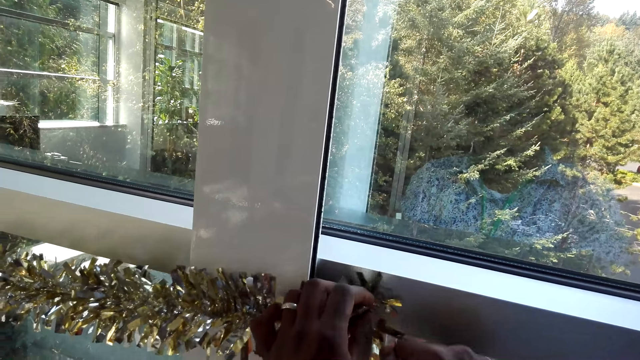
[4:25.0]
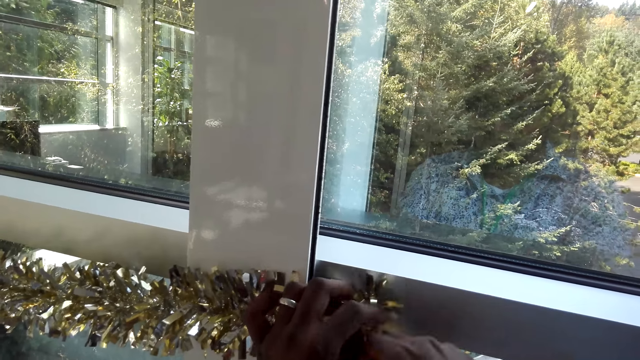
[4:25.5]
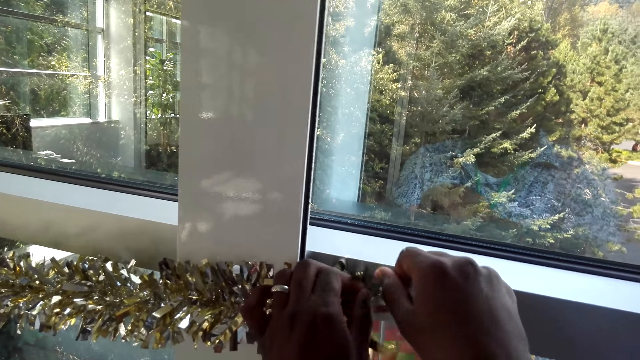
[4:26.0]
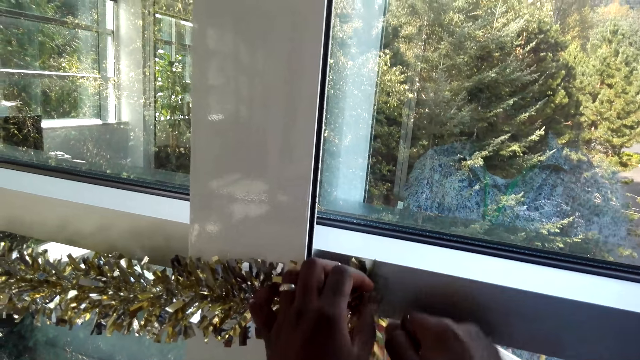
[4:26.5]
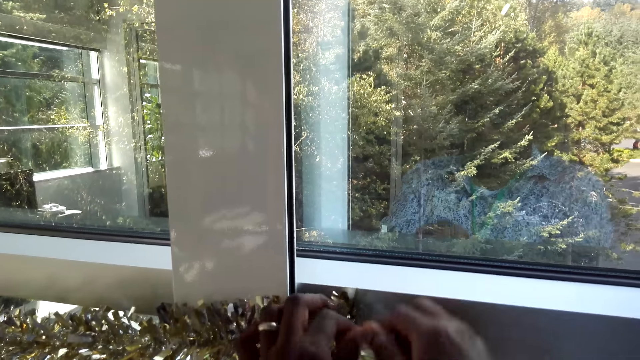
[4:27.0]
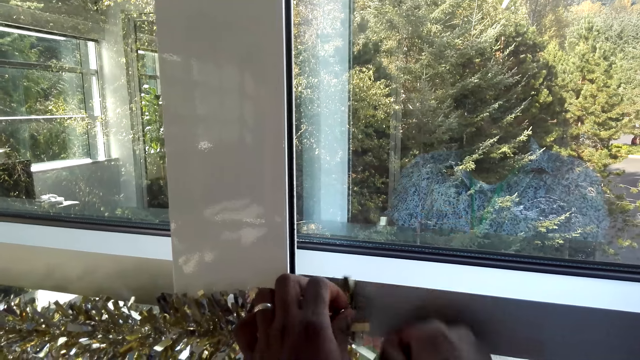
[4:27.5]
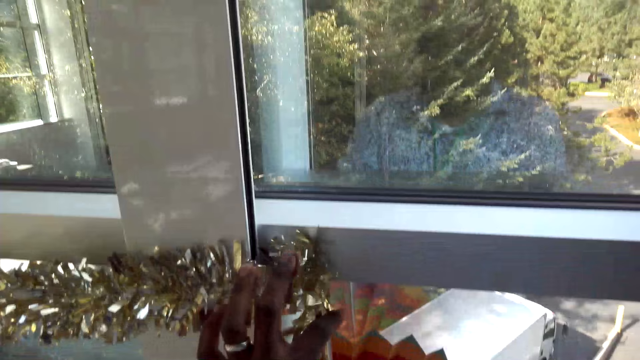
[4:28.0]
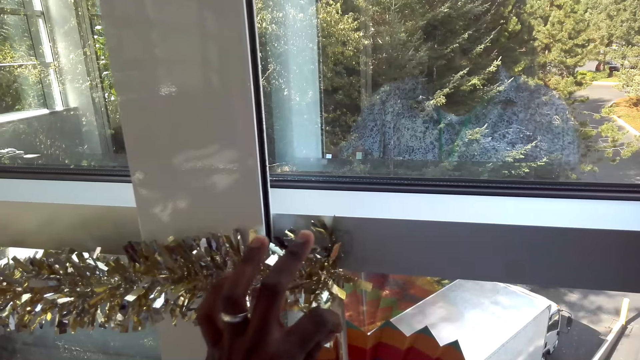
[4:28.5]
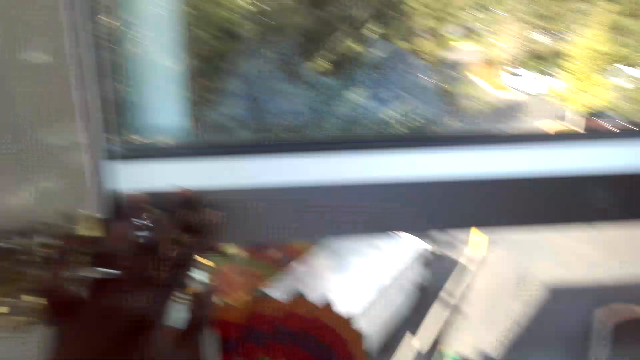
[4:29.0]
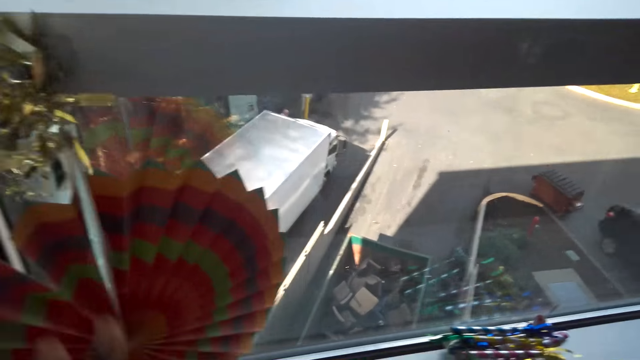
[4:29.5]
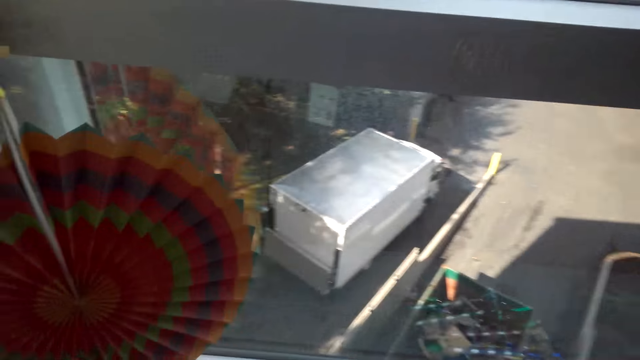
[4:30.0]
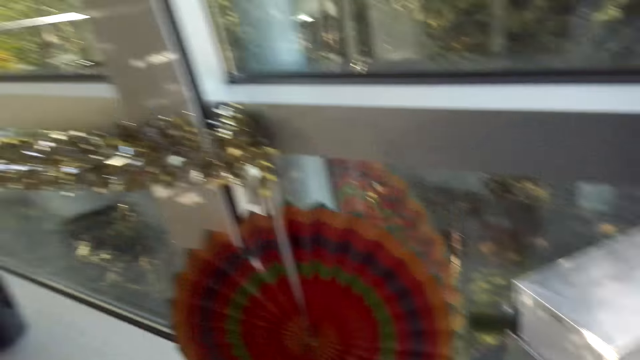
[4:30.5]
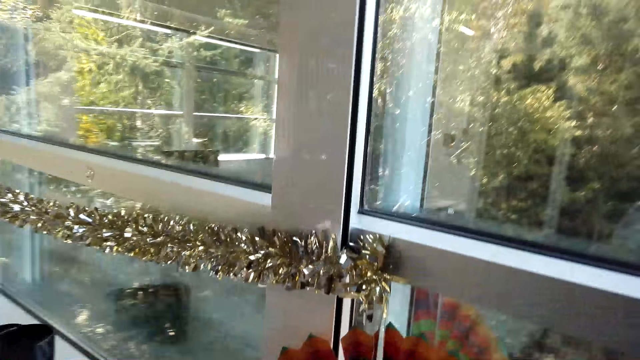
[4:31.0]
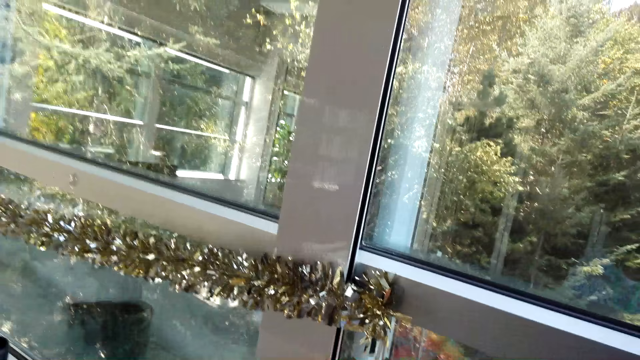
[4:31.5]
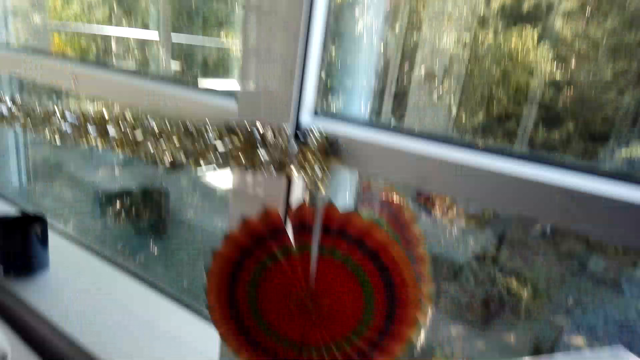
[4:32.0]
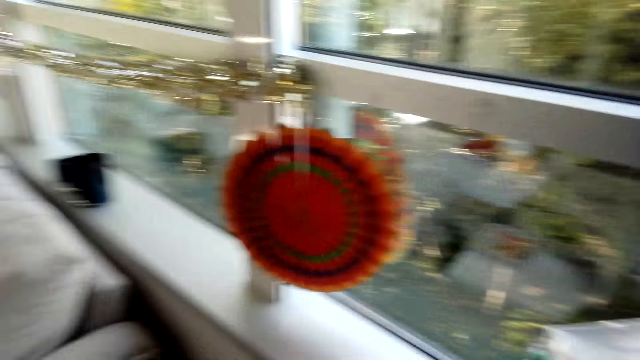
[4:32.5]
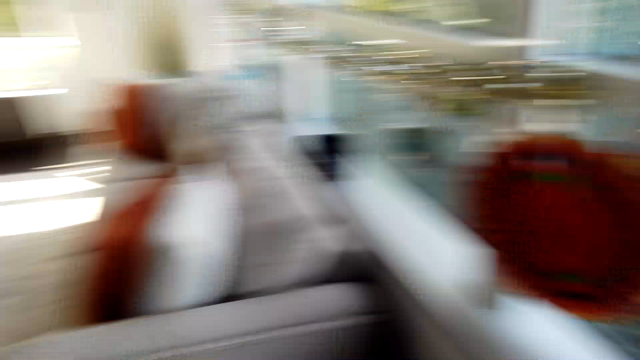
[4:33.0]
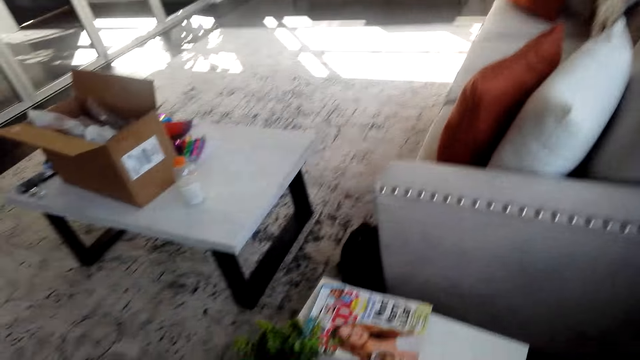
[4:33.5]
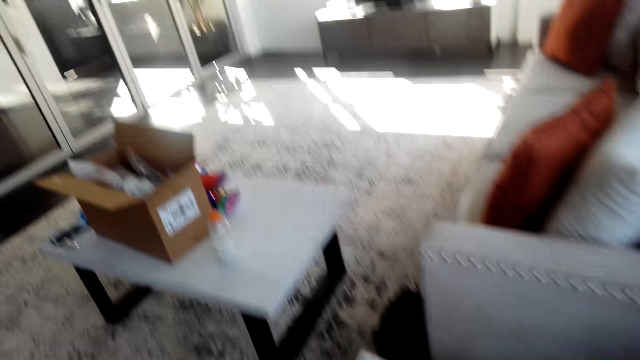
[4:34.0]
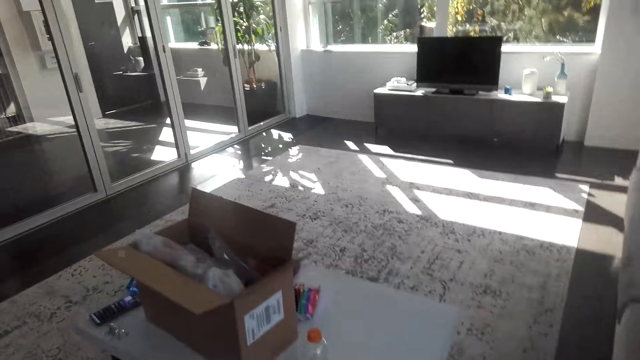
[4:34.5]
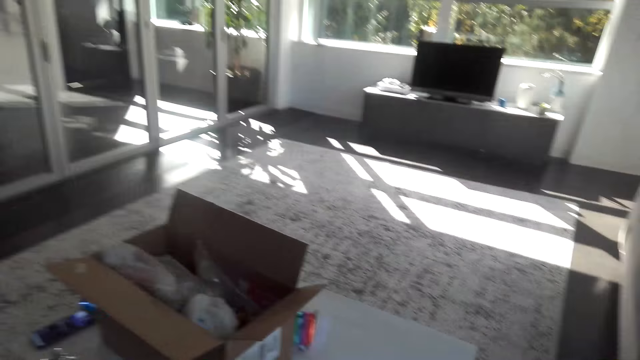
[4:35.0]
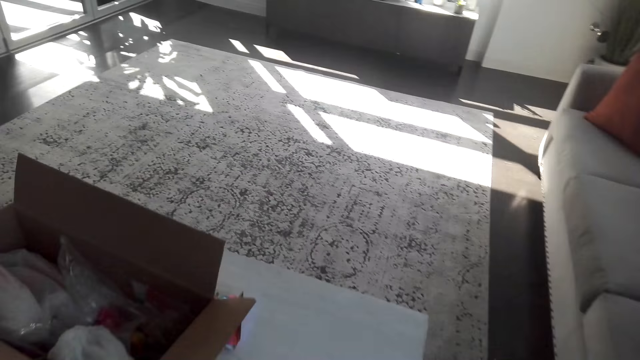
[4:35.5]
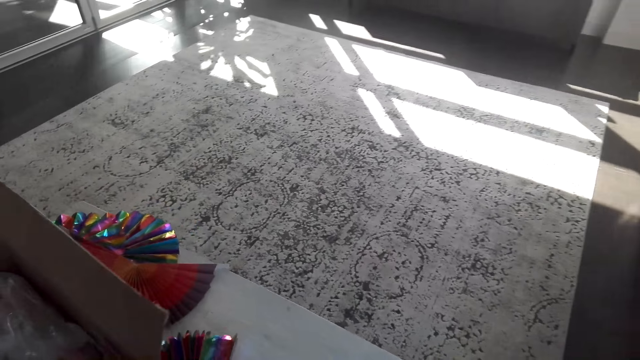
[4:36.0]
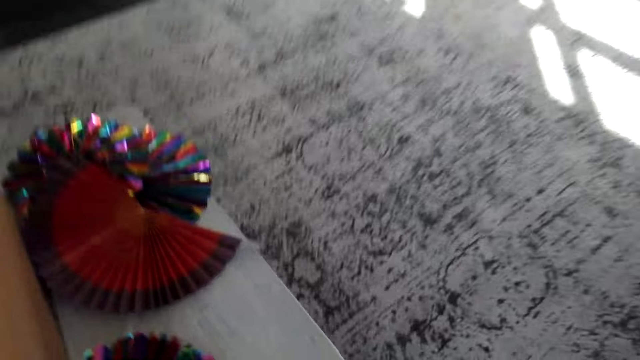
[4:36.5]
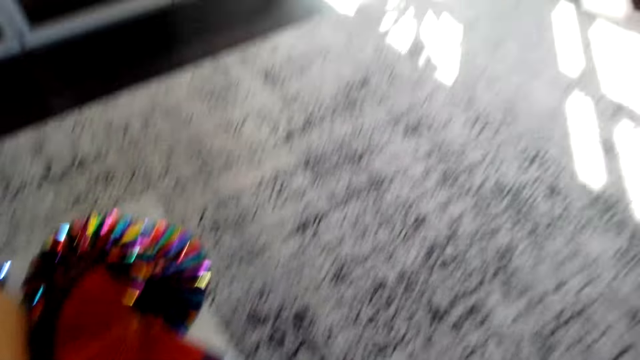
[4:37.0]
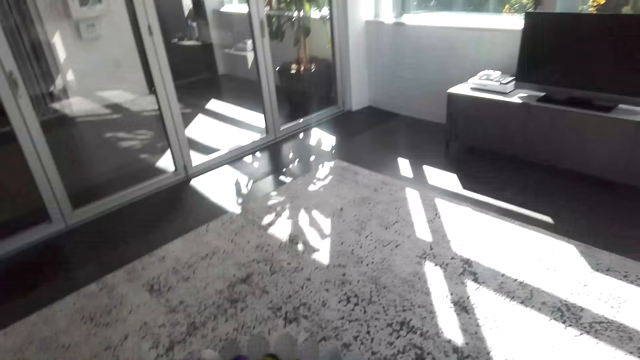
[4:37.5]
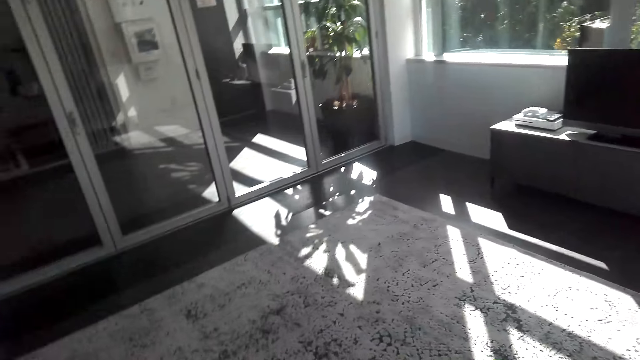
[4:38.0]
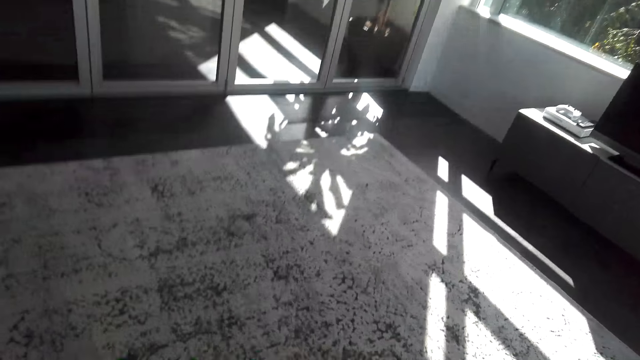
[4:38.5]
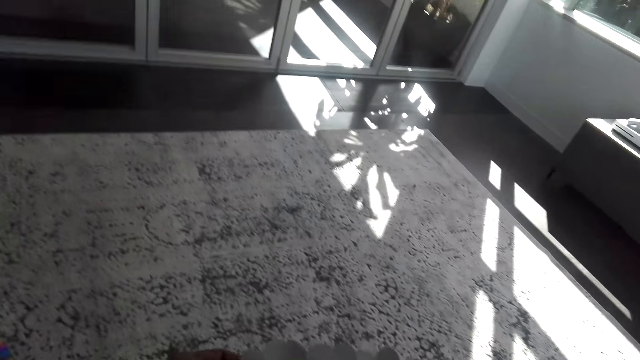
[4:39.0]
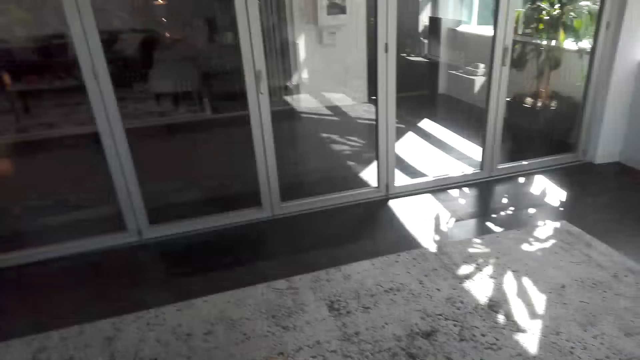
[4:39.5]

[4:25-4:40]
The camera wearer ties the Hawaiian lei flower on the hook on the window. They look around, walk around the room and pick up the paper fan on the table.

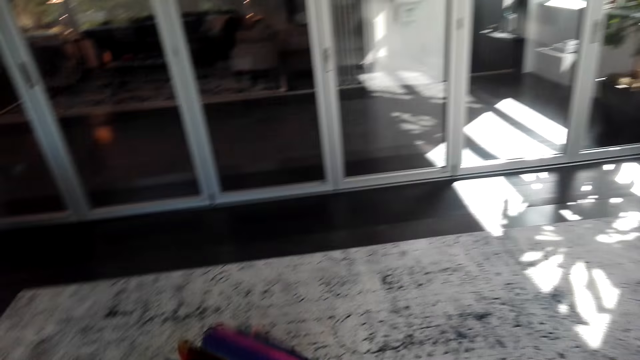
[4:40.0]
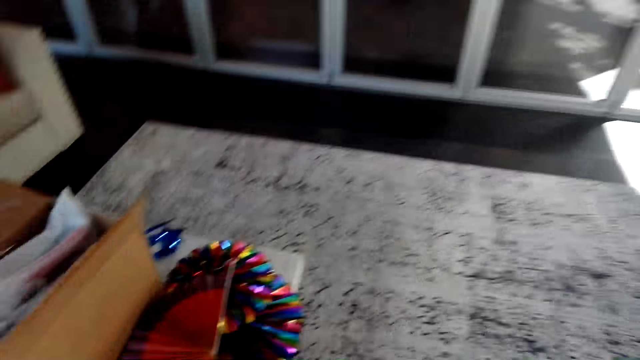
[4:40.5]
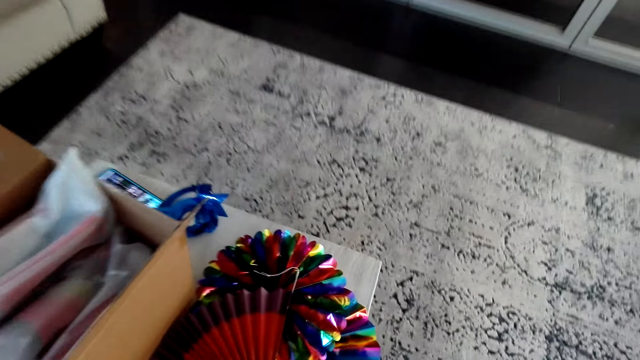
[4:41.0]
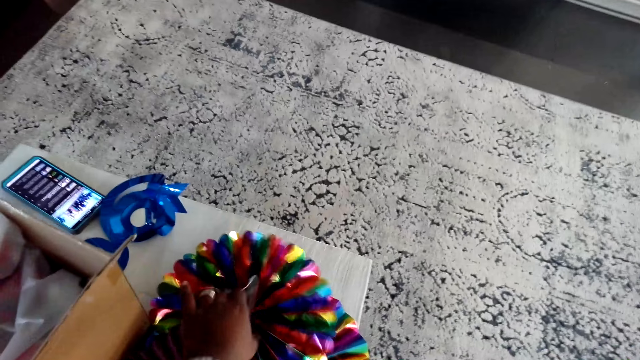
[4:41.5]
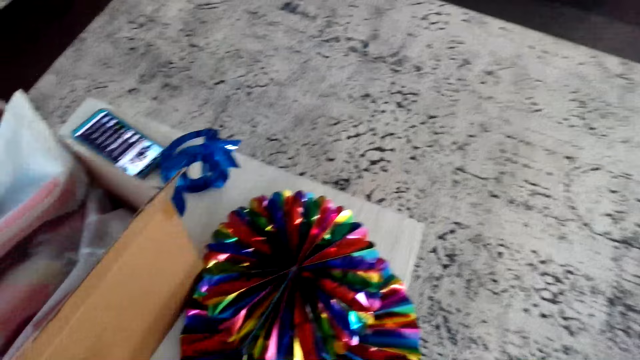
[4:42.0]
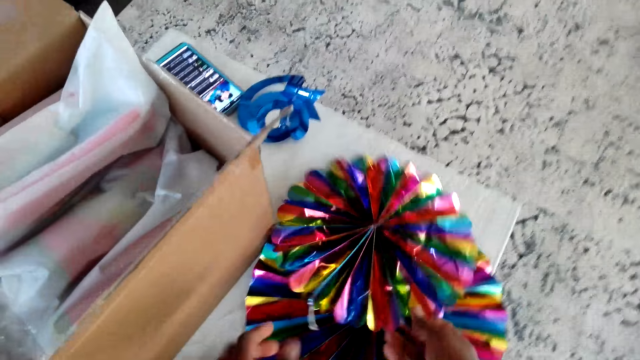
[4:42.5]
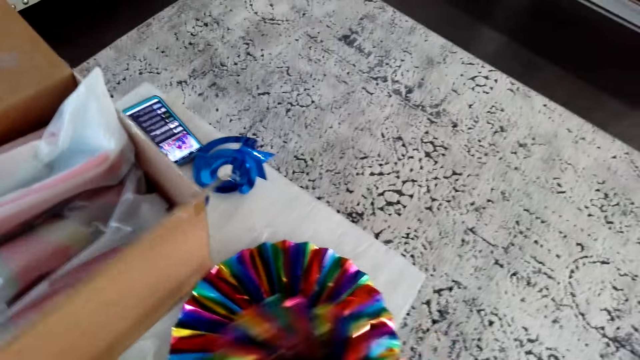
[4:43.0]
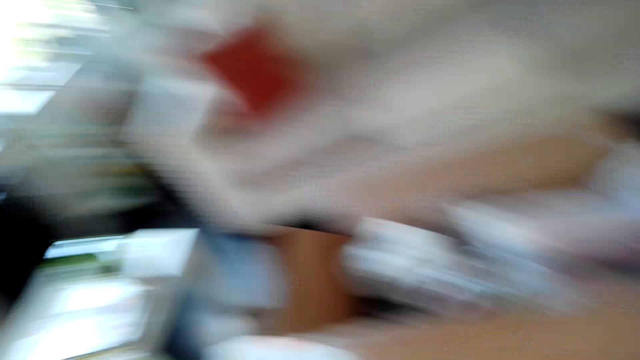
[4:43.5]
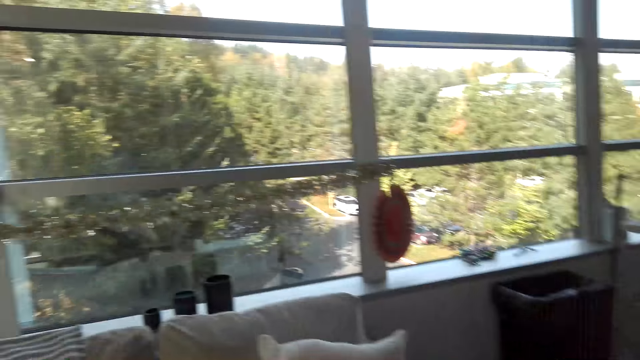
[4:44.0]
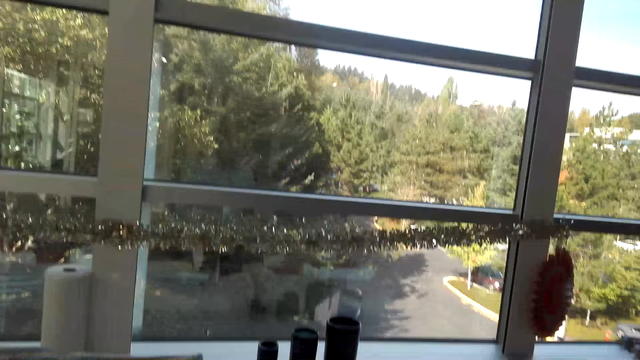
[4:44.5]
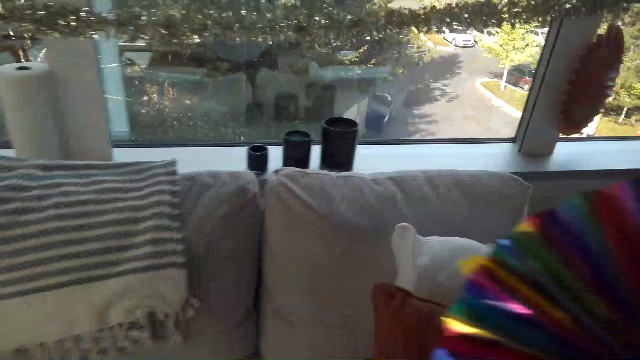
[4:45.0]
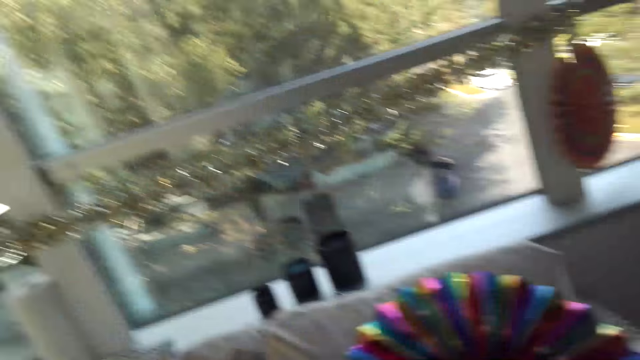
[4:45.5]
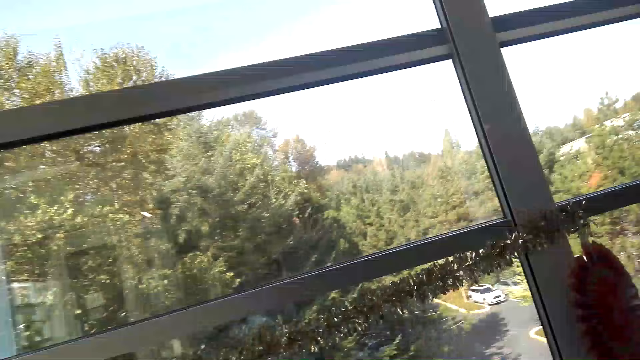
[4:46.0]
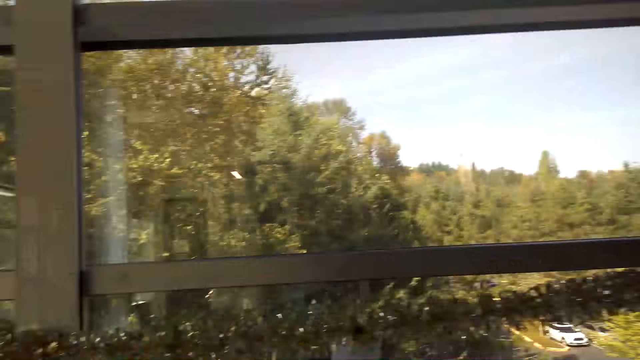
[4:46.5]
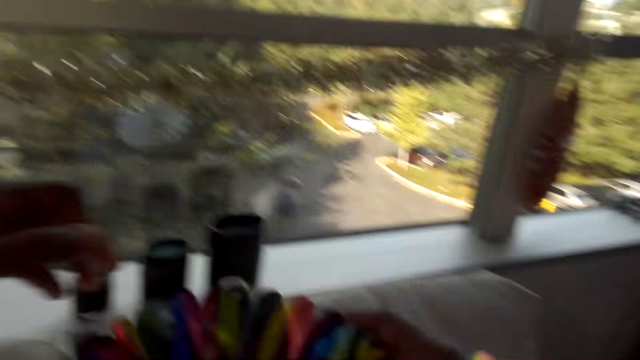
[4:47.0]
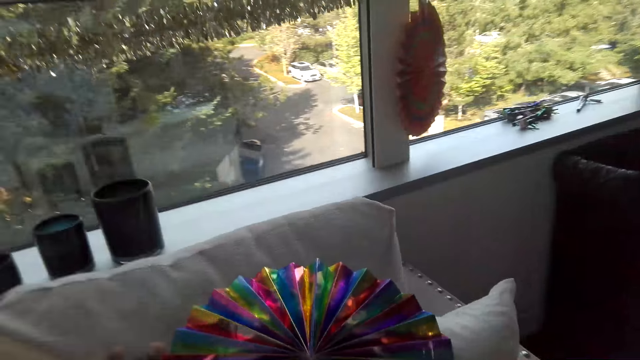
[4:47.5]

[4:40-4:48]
The camera wearer picks up the paper fan on the table. They put the paper fan on the couch.
